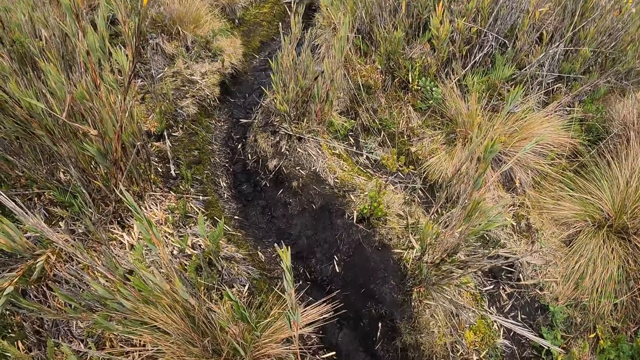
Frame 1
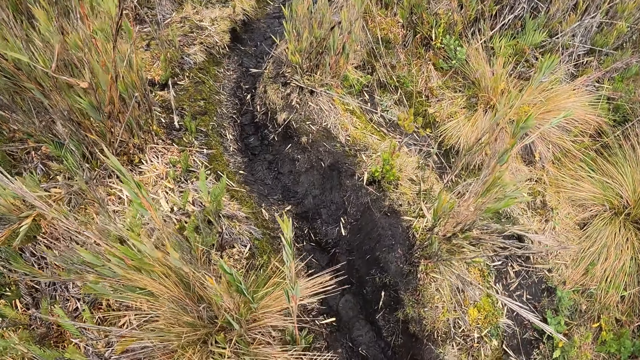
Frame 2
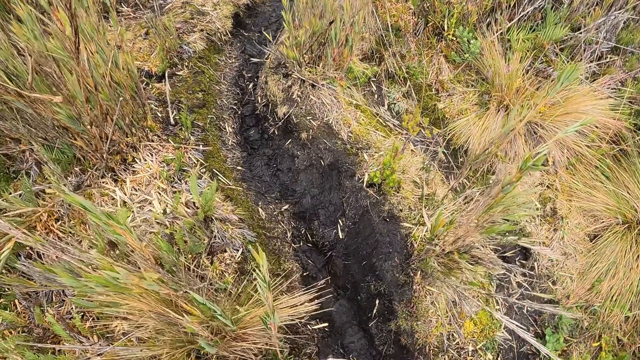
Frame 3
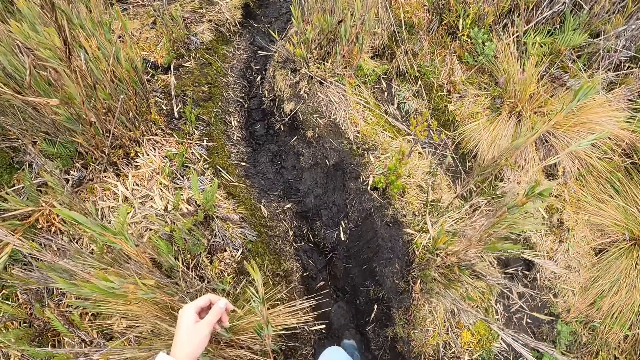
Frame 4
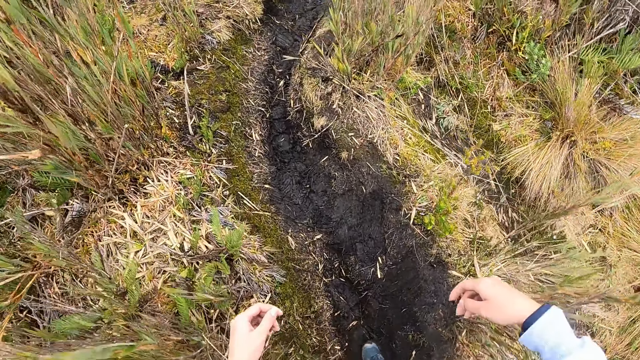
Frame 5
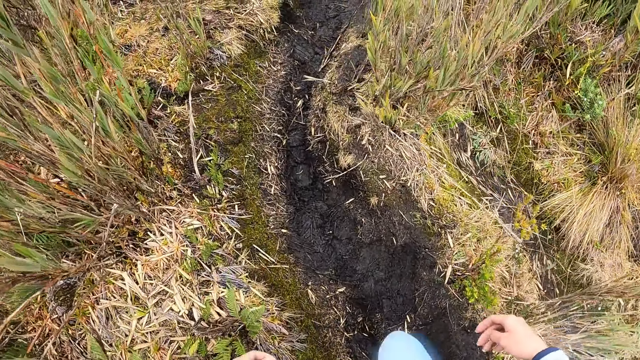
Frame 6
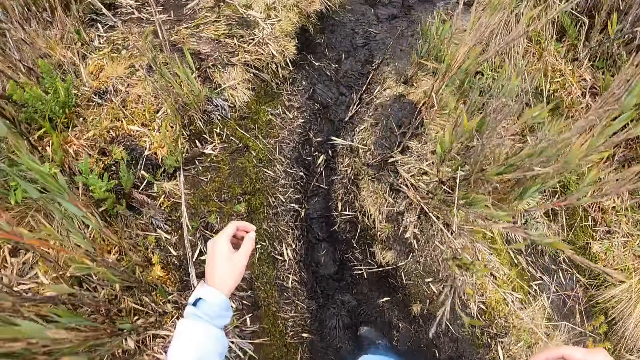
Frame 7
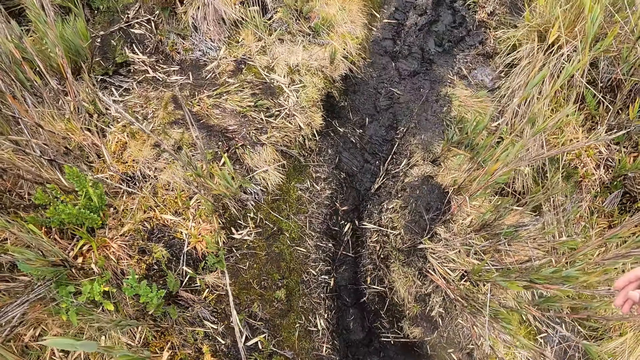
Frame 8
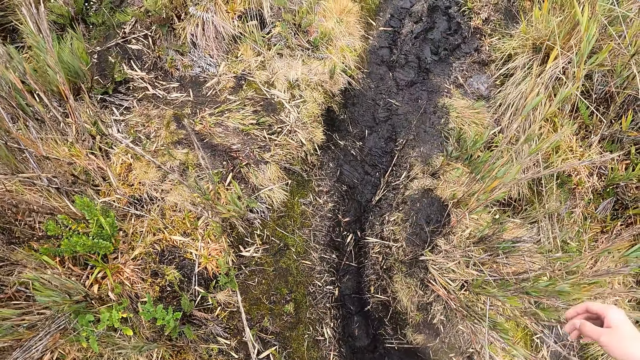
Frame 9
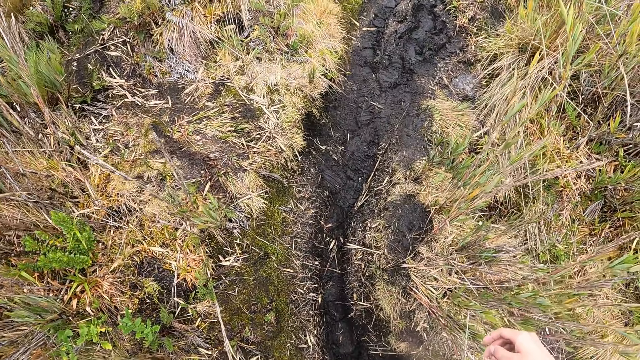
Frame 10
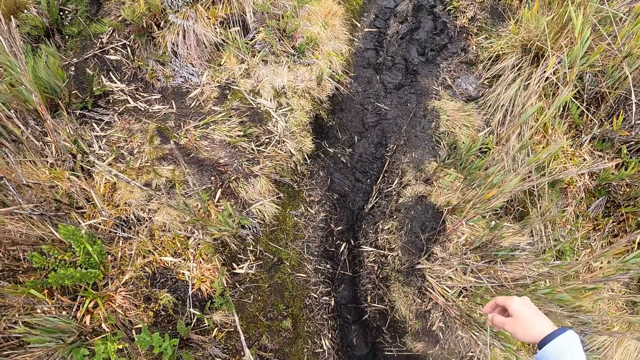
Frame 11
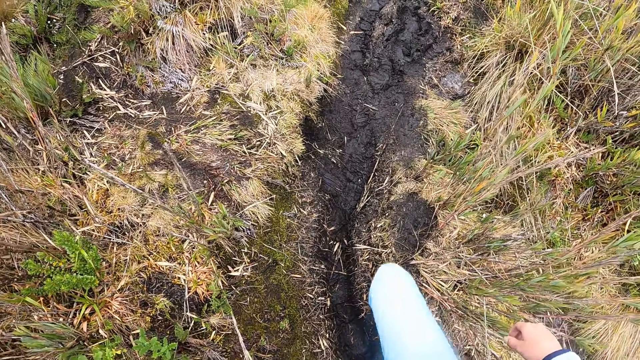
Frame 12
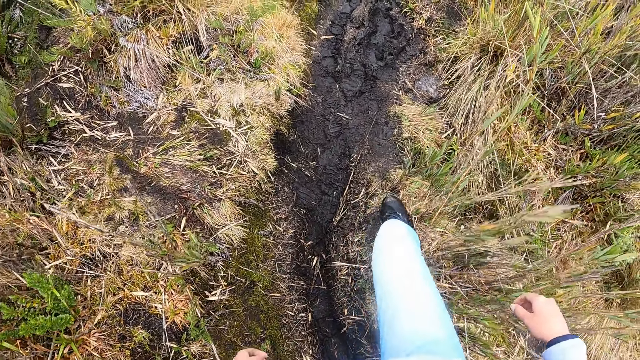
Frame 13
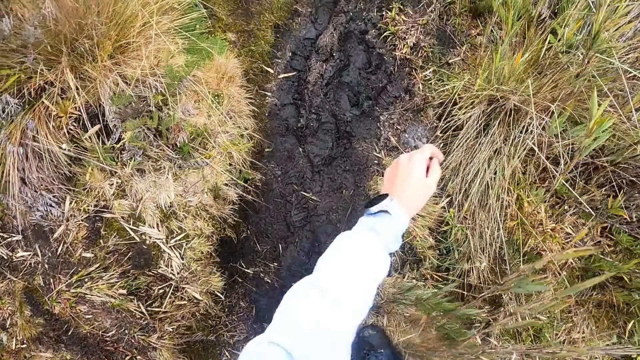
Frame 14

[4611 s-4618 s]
The camera wearer walks through vegetation.

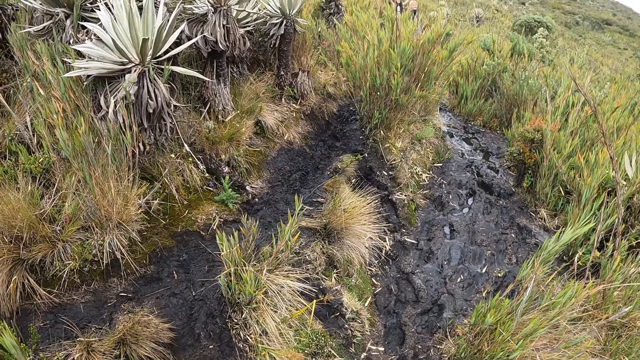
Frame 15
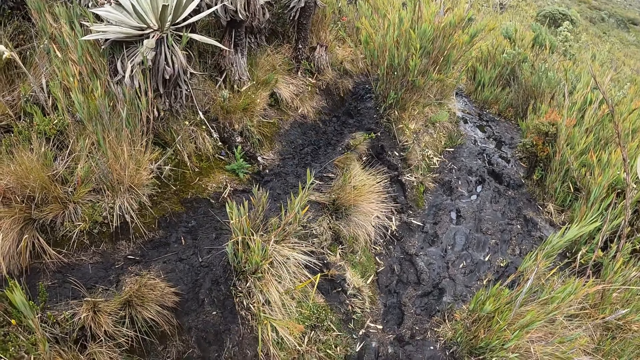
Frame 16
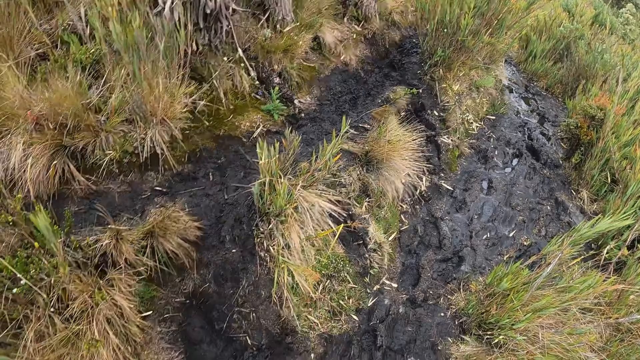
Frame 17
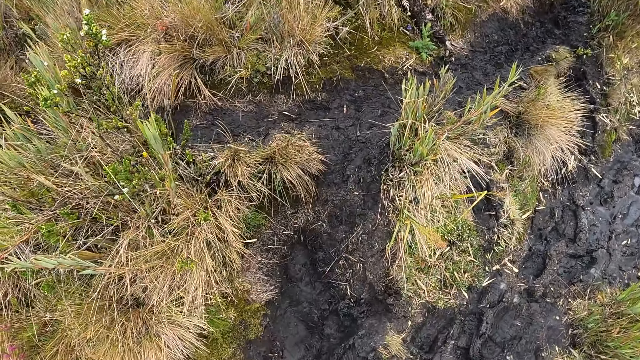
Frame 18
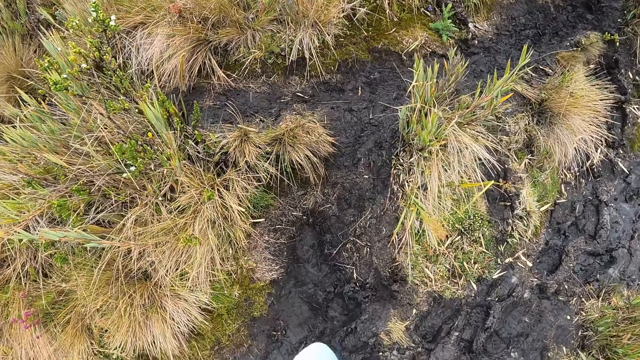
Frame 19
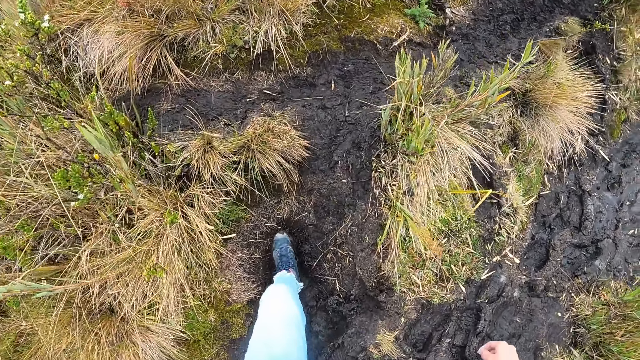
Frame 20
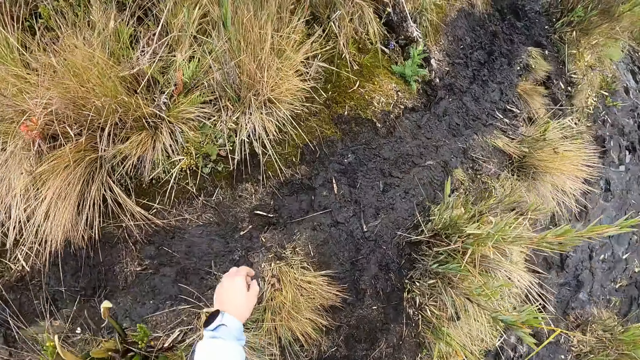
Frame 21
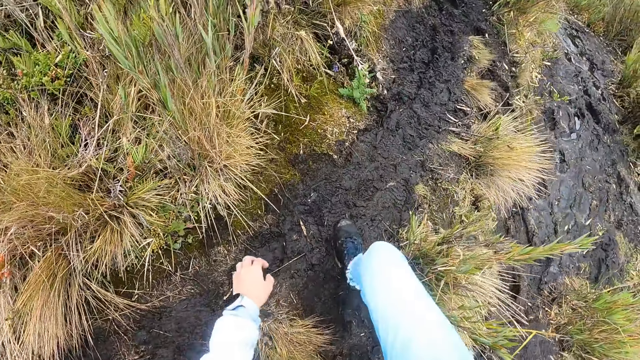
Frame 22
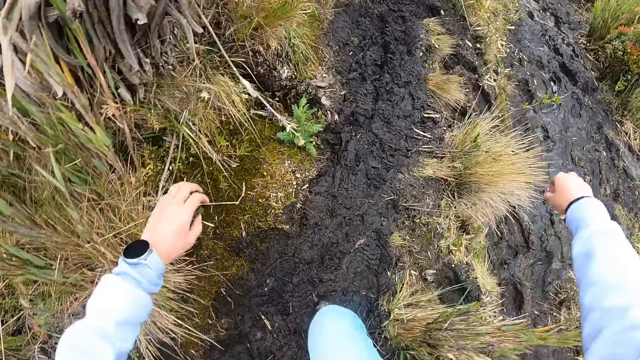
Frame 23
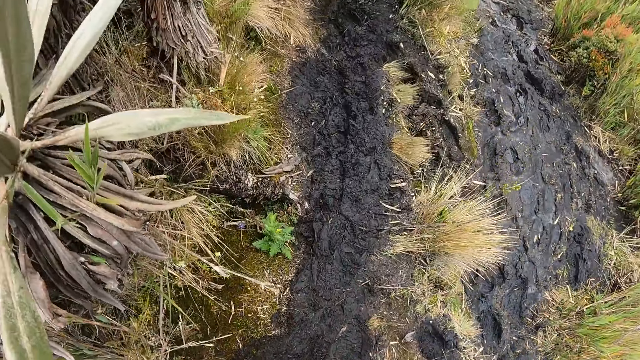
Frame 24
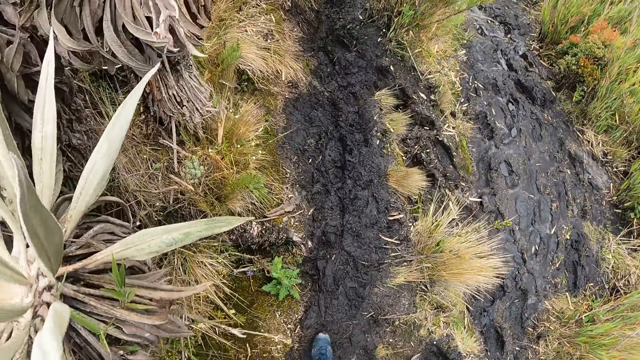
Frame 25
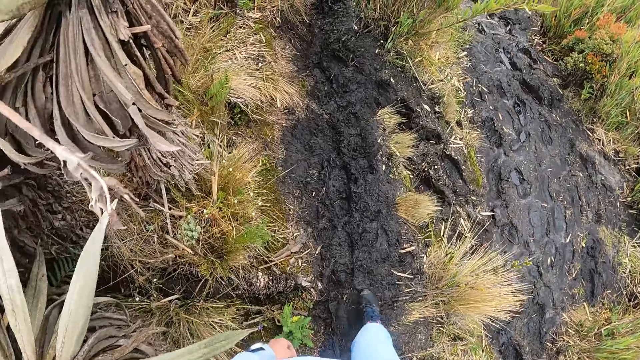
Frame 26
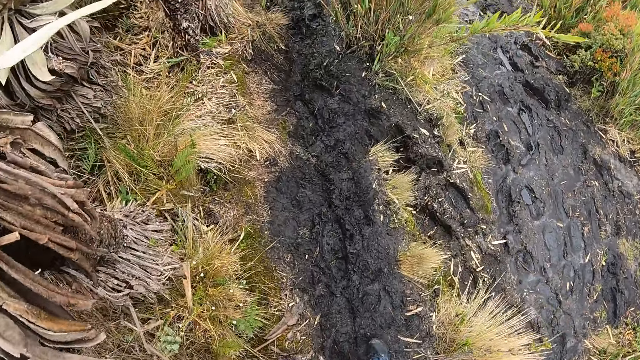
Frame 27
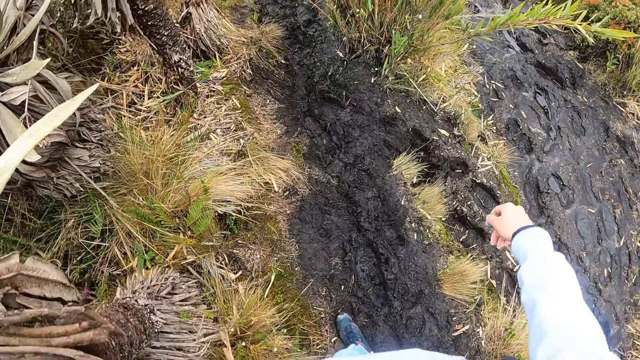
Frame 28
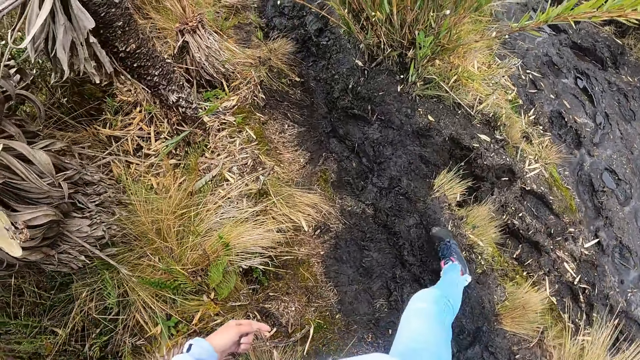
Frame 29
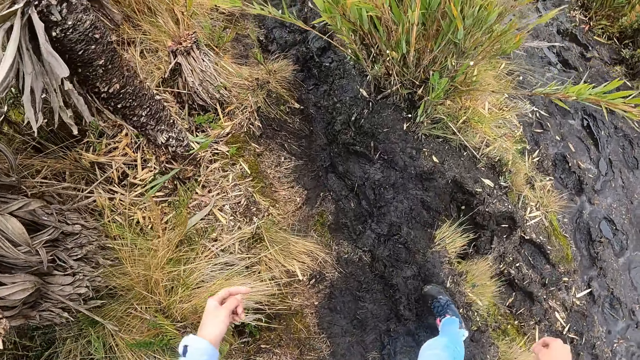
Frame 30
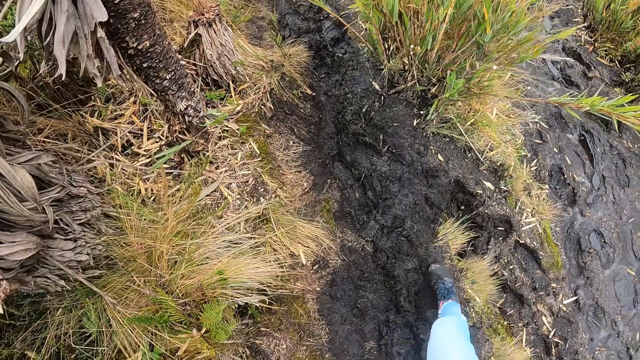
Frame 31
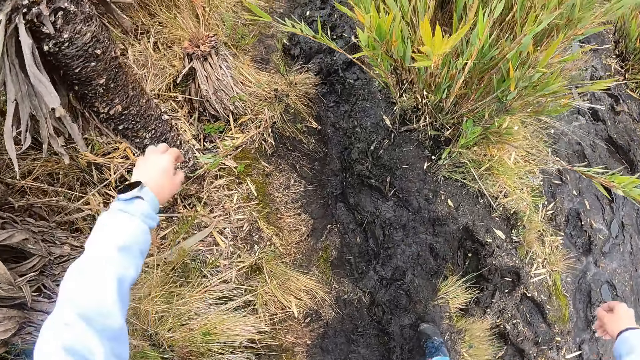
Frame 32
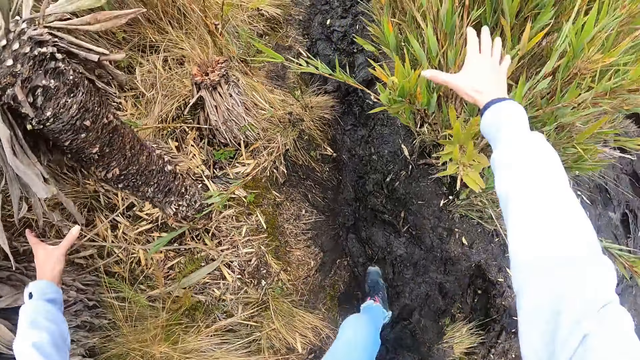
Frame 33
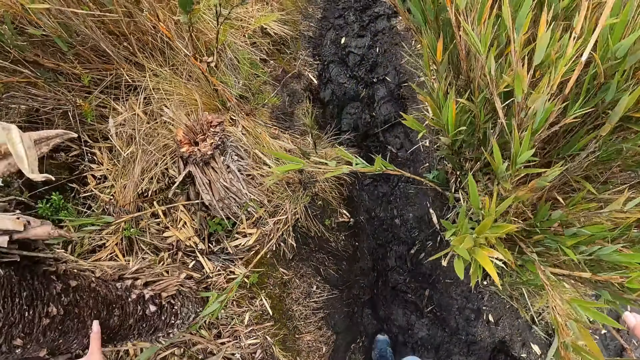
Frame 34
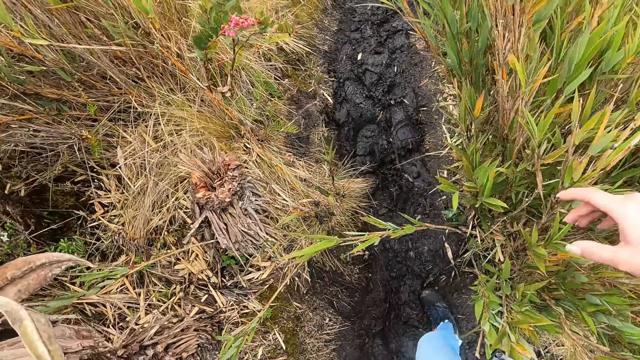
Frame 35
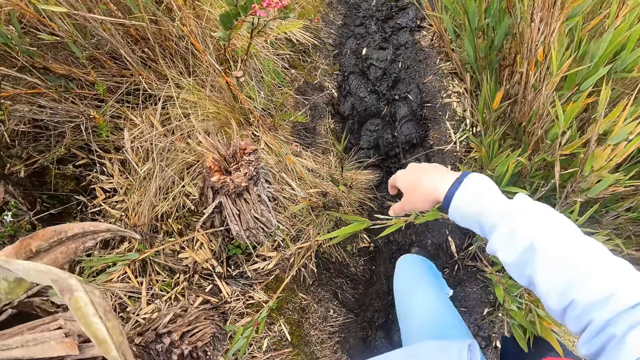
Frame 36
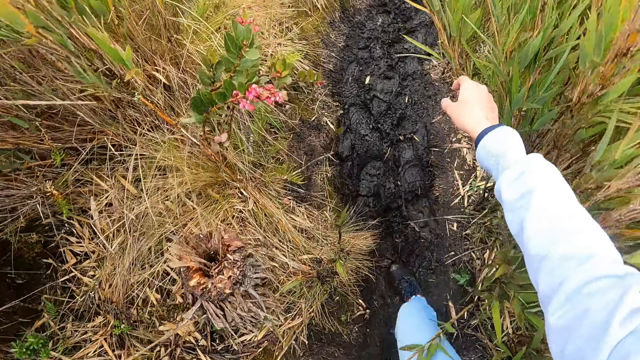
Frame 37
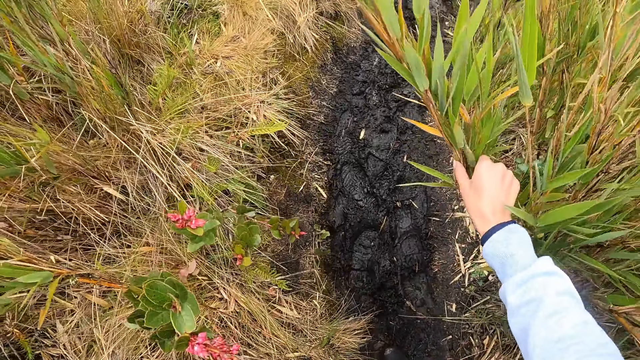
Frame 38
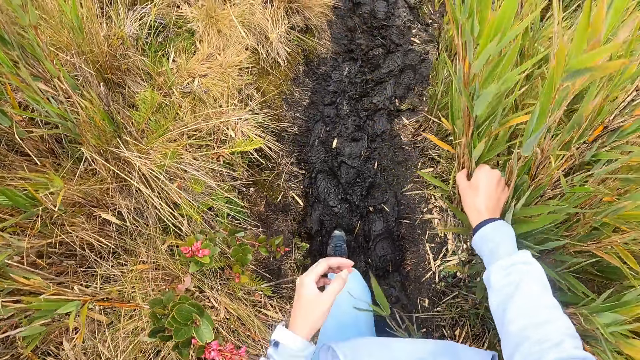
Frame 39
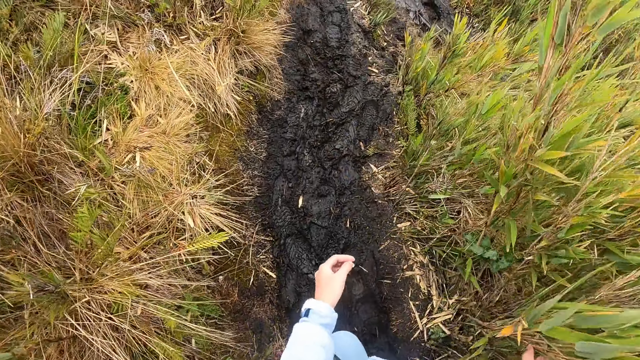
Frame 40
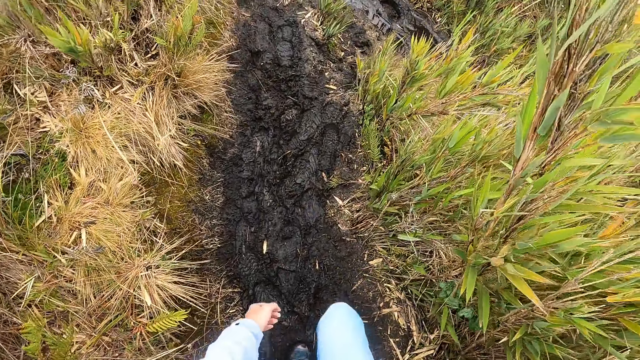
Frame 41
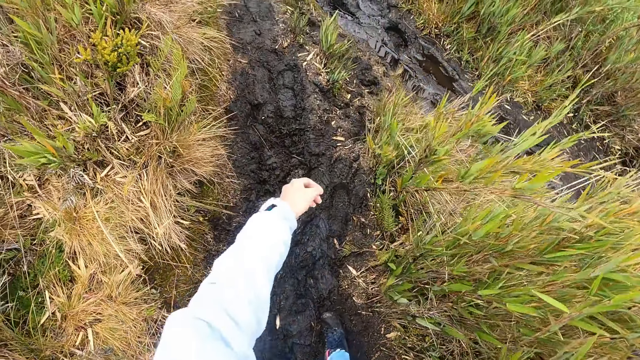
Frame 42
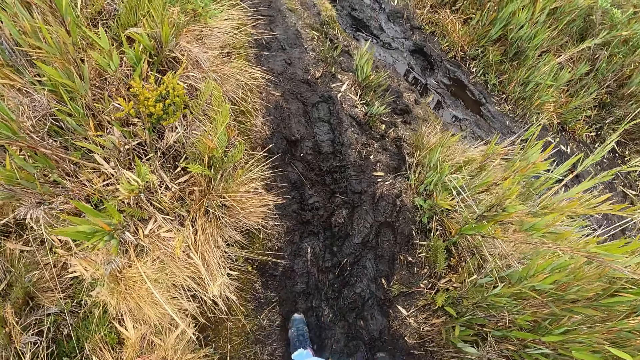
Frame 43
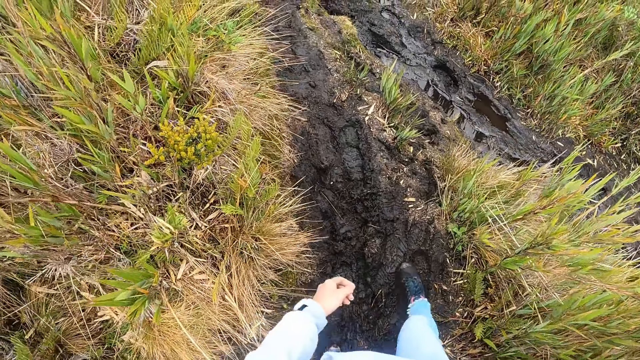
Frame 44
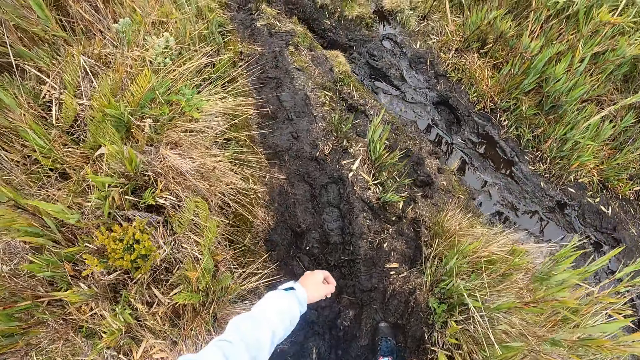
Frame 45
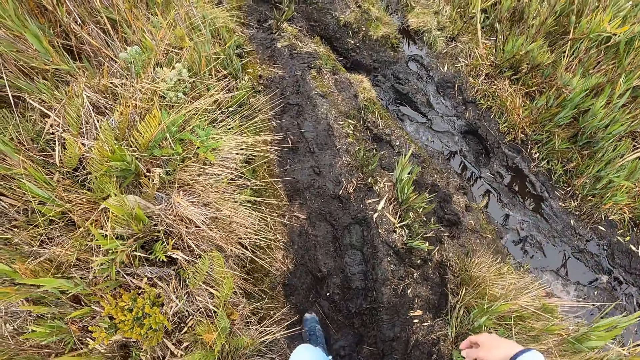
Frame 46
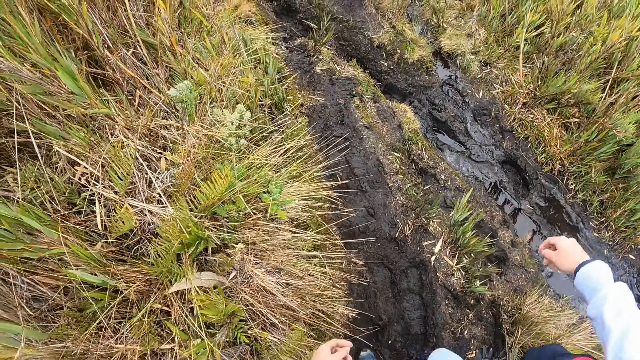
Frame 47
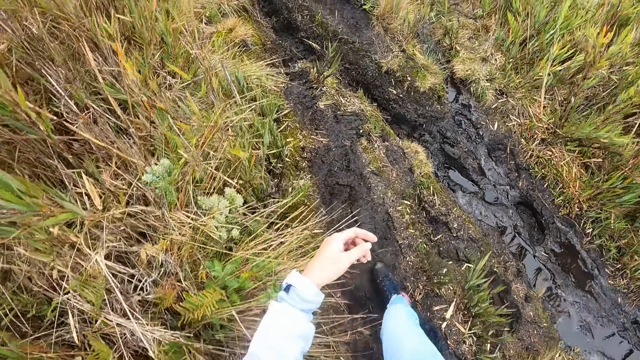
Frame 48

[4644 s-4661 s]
The camera wearer looks around the vegetation. She walks through the vegetation. She holds a tree beside the bush path on the hill with her left hand. She walks through the vegetation. She holds a plant beside the bush path on the hill with her right hand.
